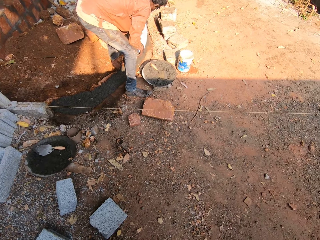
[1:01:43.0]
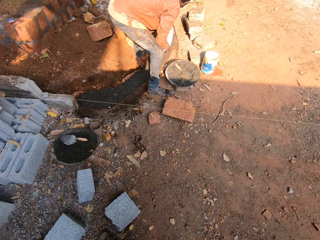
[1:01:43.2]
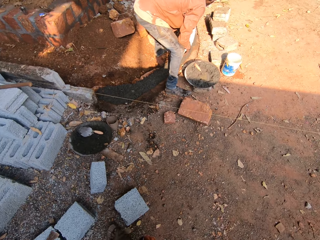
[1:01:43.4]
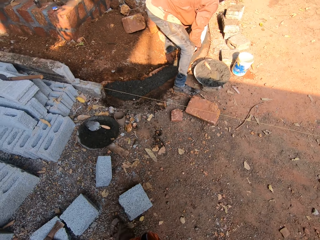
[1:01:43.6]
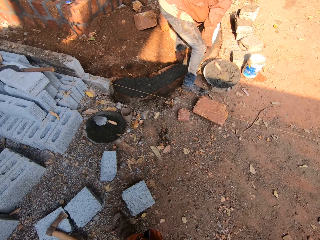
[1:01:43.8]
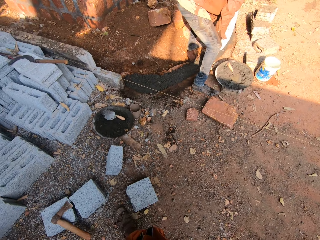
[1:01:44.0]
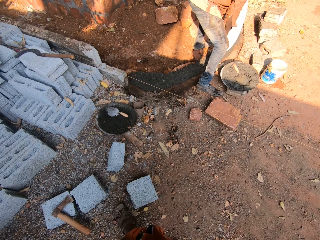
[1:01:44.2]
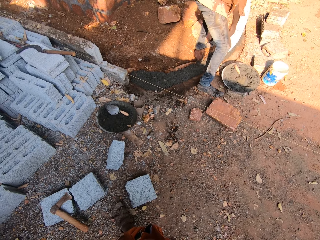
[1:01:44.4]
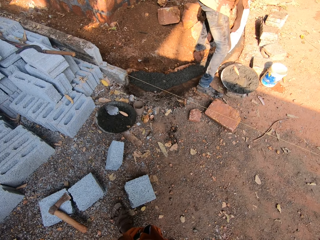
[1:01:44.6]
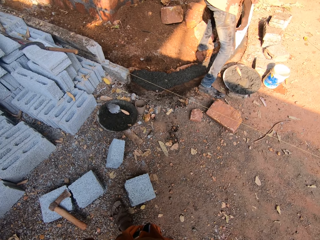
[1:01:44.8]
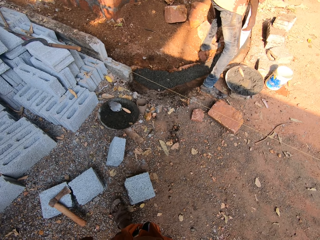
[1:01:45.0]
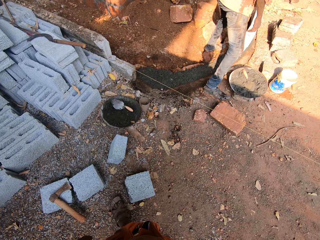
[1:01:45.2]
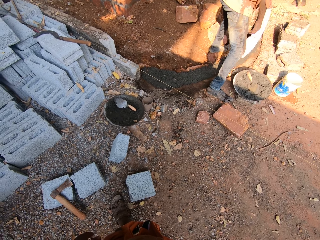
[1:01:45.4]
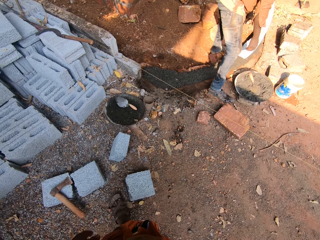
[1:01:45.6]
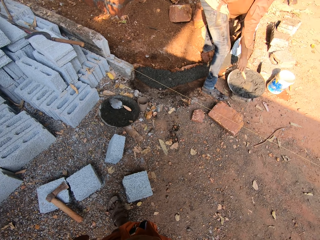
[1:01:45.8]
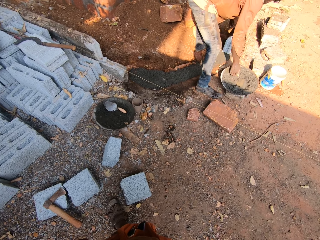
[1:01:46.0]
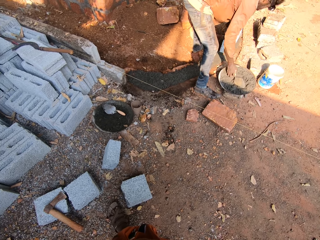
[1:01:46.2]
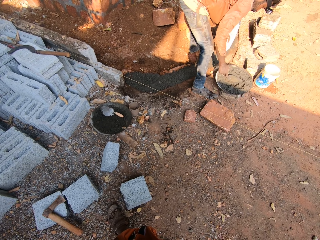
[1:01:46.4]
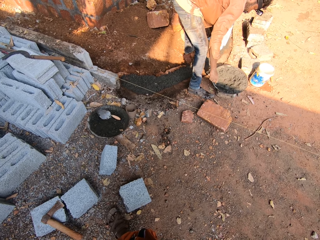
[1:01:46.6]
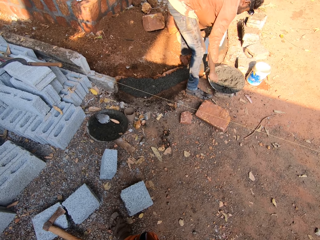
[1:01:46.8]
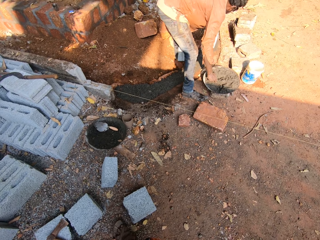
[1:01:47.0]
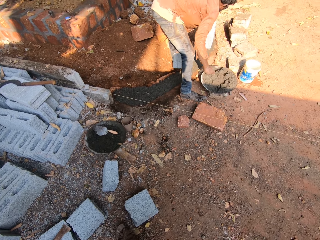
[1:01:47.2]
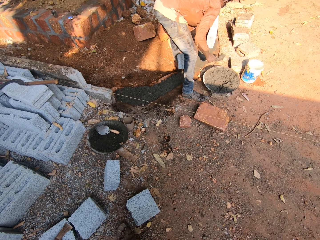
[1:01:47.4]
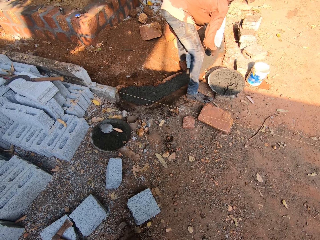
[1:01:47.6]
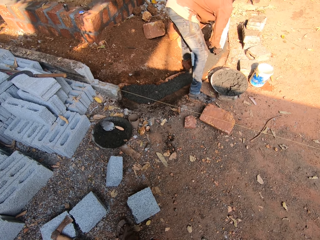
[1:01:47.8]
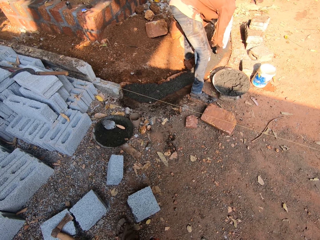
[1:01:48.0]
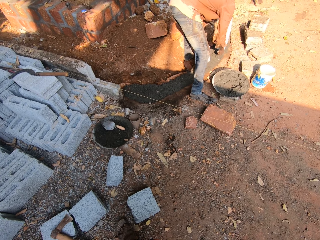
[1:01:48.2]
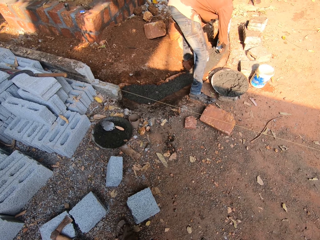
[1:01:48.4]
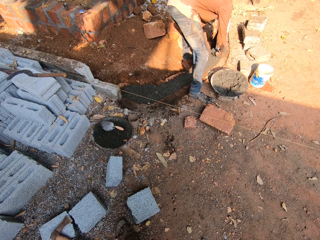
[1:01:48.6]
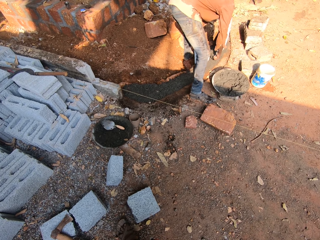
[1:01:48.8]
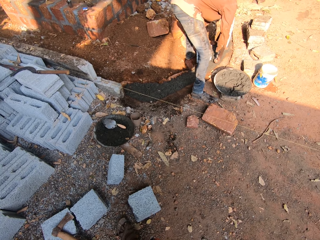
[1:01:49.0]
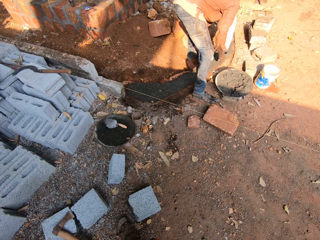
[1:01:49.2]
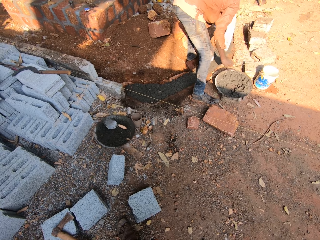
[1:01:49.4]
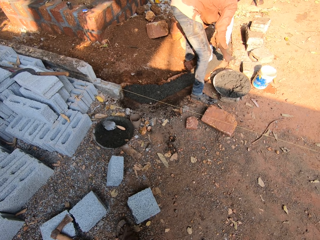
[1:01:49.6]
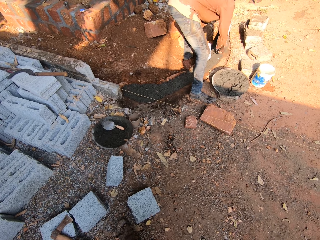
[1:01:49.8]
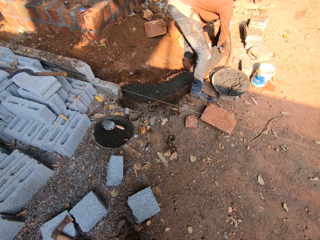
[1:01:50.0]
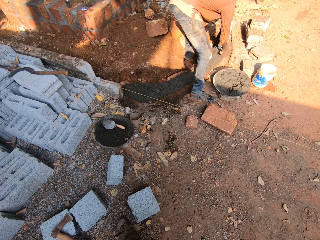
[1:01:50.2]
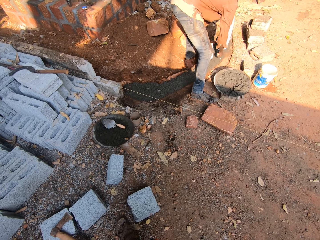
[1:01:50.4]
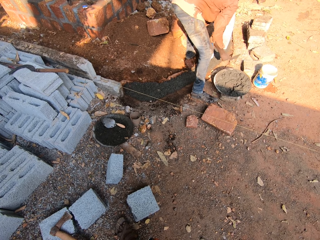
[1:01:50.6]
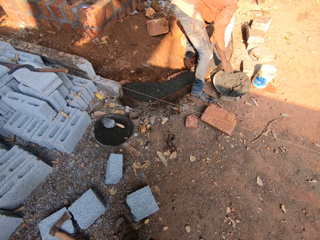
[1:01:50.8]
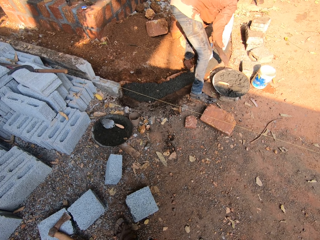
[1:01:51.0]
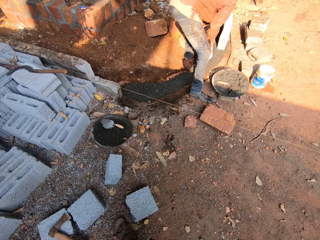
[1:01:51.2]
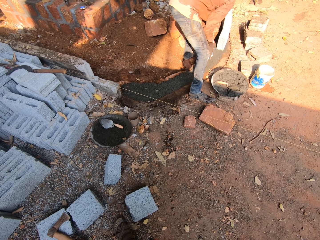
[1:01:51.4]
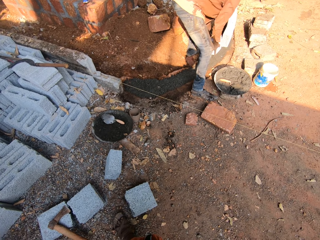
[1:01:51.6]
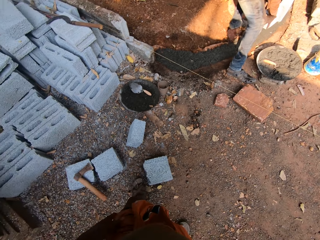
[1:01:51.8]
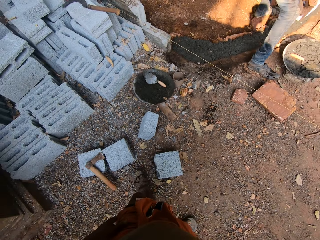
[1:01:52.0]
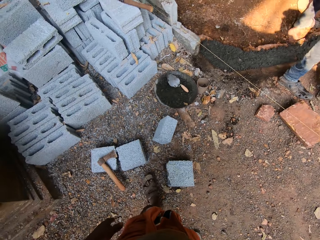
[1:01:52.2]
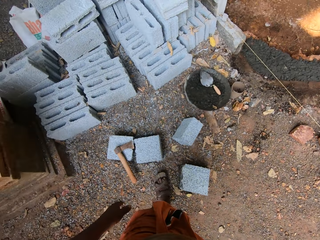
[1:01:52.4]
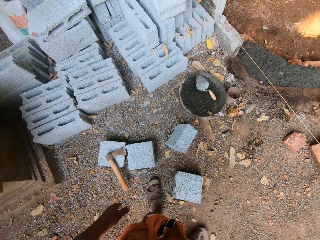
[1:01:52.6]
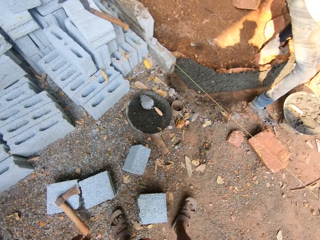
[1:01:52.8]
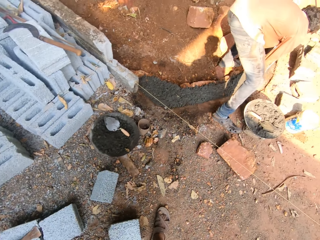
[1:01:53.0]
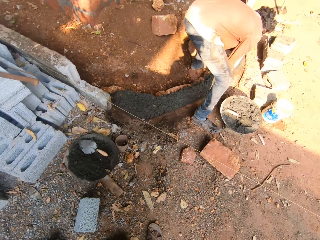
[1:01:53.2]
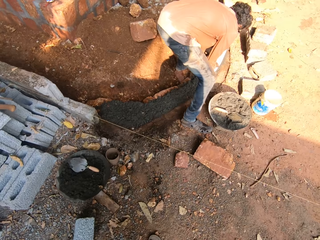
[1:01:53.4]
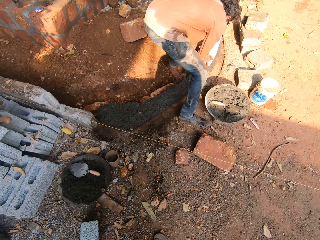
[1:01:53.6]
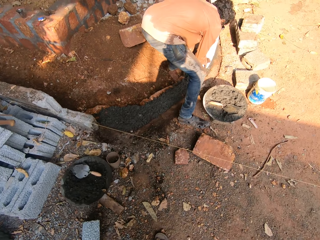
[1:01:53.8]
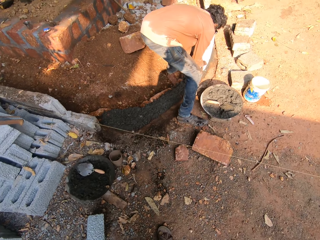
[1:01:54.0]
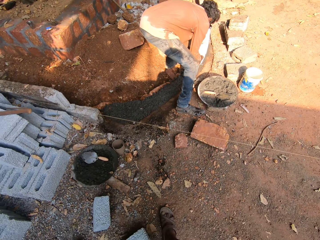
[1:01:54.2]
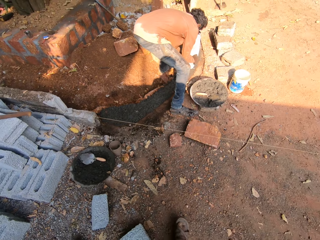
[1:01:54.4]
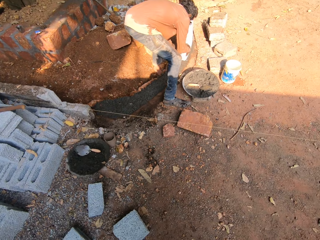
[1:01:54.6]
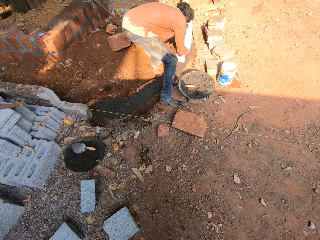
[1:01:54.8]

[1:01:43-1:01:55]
A man picks up concrete mix from the cement bowl with the trowel in his right hand. The man plasters the concrete mix on the ground with the trowel in his right hand. The man levels the concrete. The man drops the masonry trowel on the cement bowl with his right hand. The camera wearer moves around.

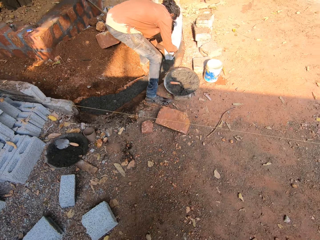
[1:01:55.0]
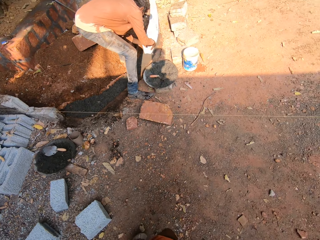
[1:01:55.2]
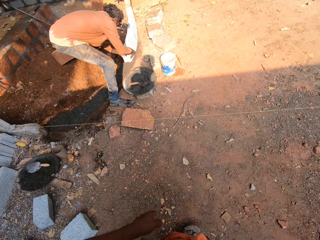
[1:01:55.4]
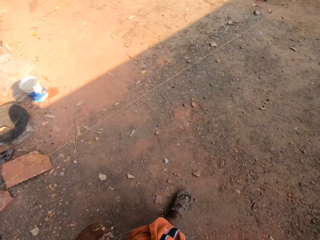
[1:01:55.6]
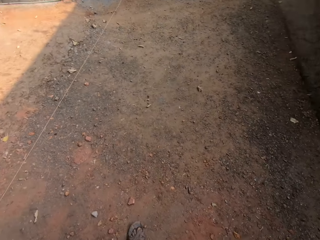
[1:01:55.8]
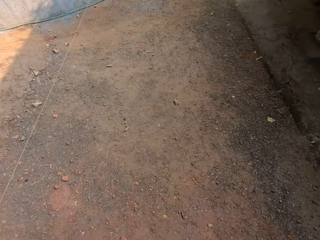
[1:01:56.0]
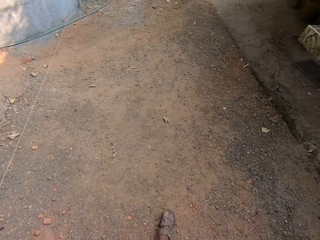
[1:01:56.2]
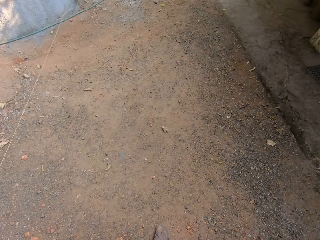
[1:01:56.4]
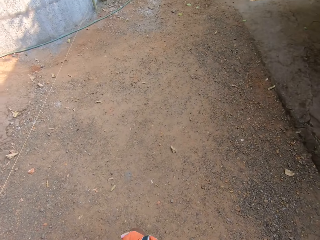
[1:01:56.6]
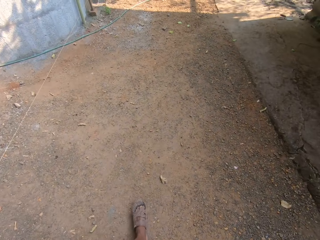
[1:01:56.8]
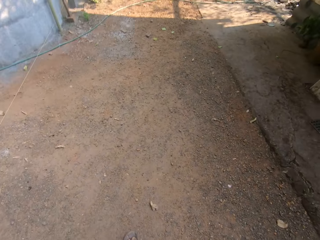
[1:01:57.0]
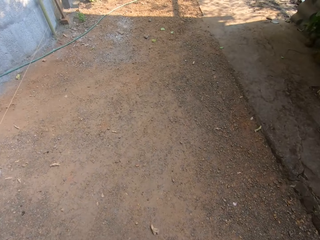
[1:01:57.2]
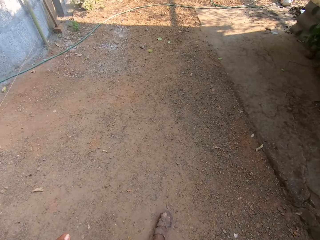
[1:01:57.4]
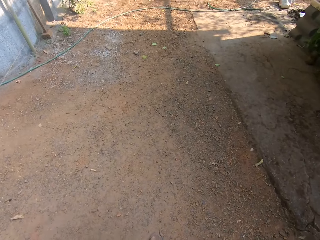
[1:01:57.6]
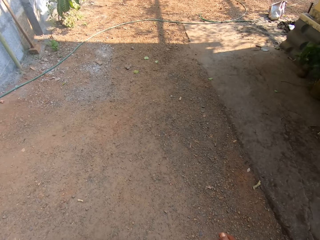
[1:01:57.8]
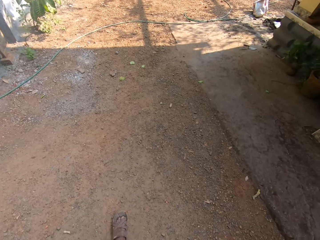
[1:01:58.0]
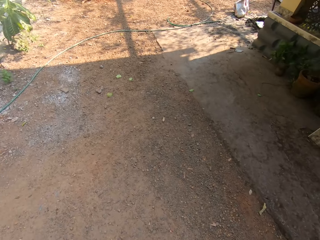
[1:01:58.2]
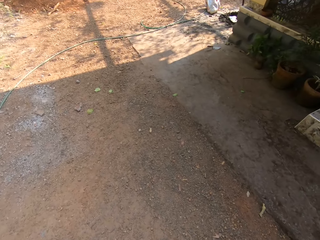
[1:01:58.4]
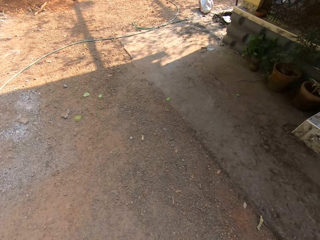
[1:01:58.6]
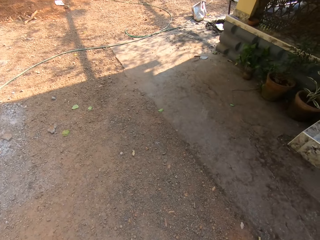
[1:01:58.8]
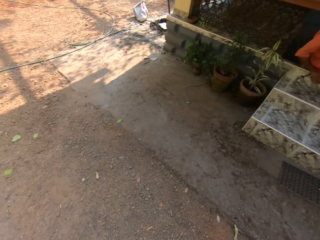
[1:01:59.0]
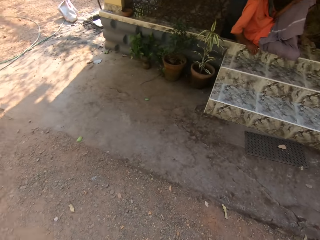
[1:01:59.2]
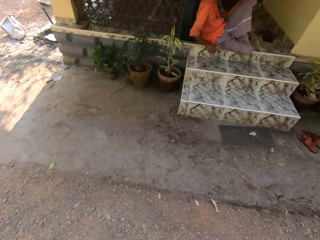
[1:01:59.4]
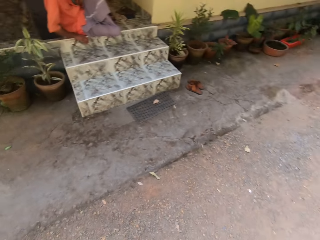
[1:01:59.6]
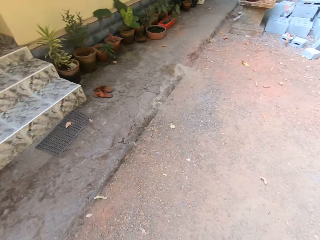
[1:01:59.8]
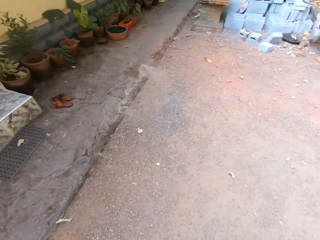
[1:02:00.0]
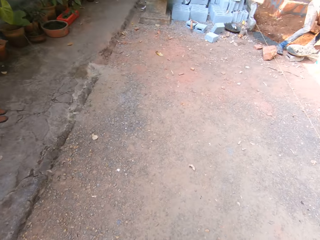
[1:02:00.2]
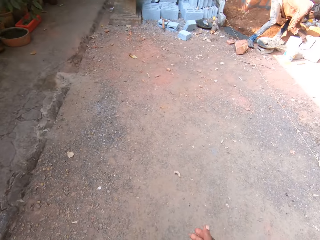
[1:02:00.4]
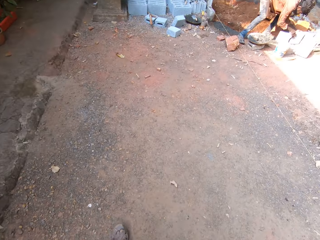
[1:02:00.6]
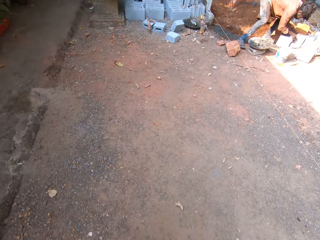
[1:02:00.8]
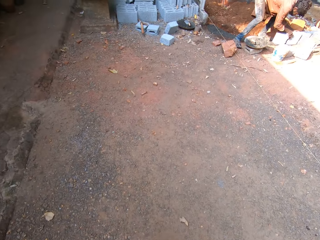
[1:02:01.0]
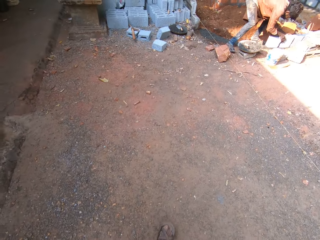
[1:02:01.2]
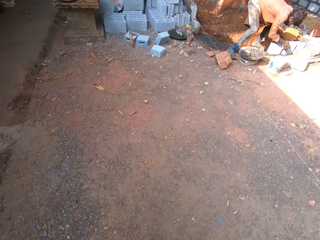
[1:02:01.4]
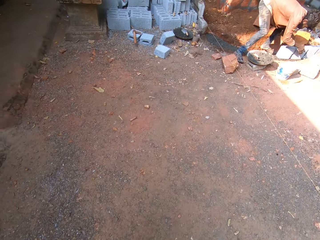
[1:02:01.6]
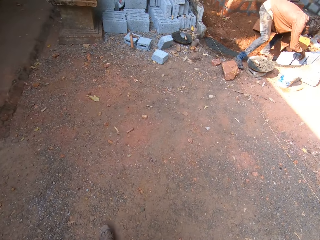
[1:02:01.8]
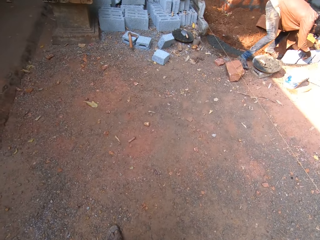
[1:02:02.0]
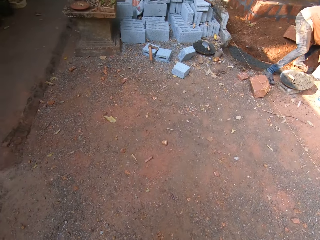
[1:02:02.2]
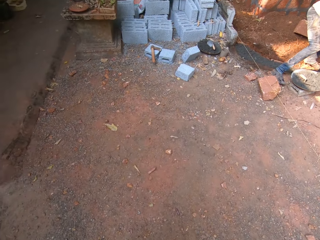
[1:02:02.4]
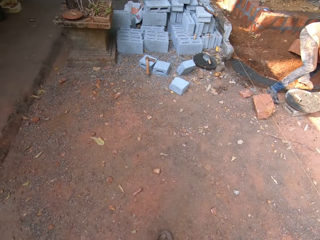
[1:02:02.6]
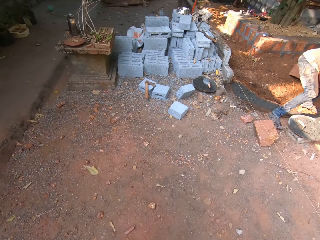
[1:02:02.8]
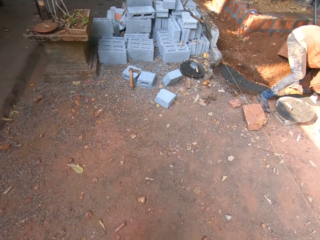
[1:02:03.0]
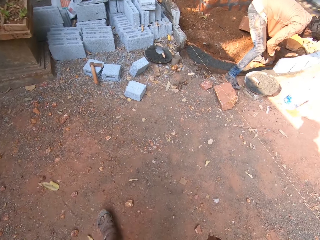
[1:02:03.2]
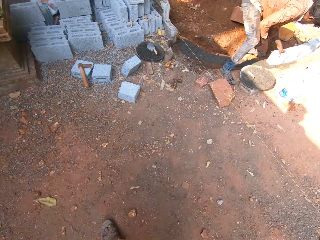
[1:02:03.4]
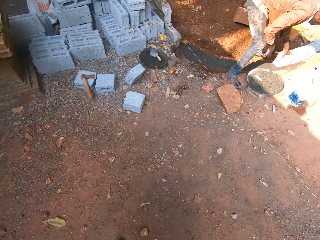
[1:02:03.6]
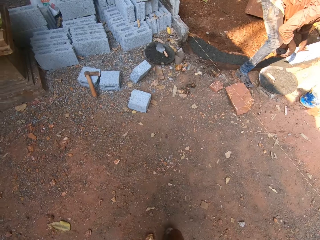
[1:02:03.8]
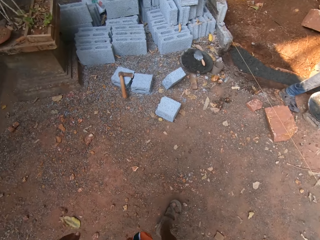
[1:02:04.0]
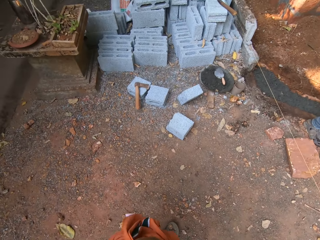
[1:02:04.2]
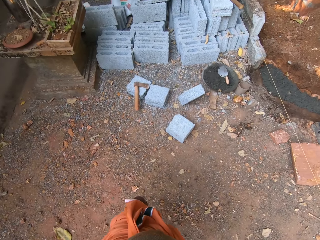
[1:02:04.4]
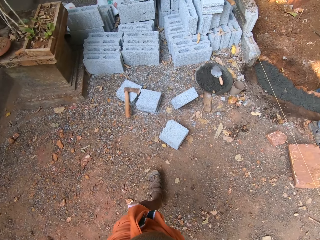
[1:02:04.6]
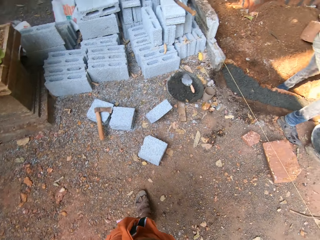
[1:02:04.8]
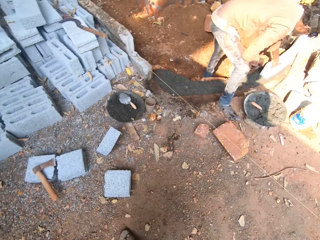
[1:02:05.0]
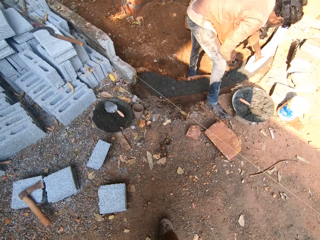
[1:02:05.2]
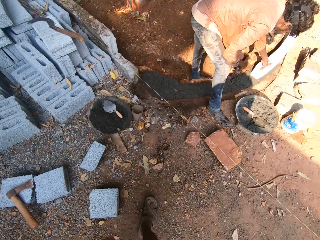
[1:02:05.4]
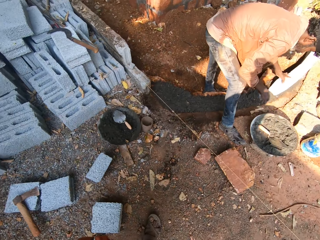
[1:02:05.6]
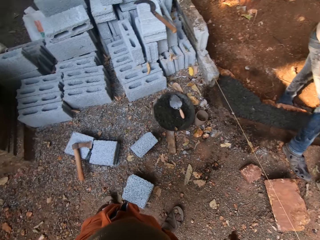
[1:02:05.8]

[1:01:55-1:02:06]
A man interacts with the camera wearer. The camera wearer turns around. They move around.
